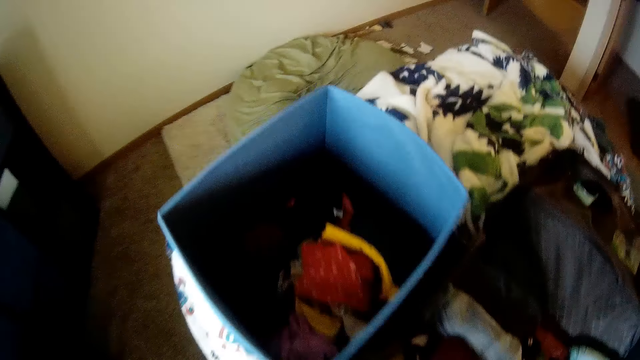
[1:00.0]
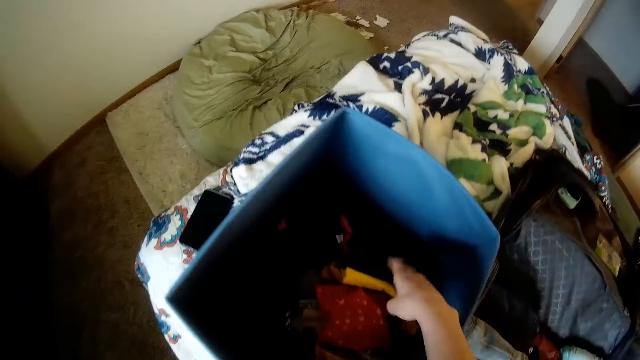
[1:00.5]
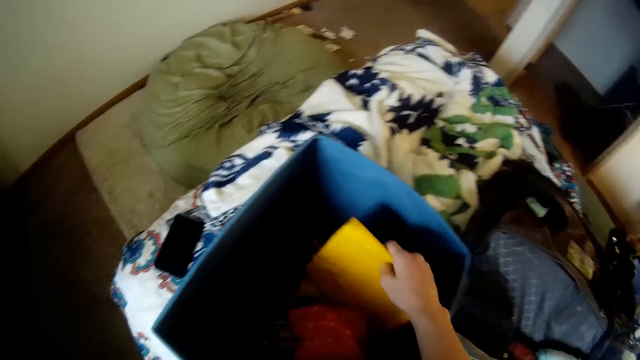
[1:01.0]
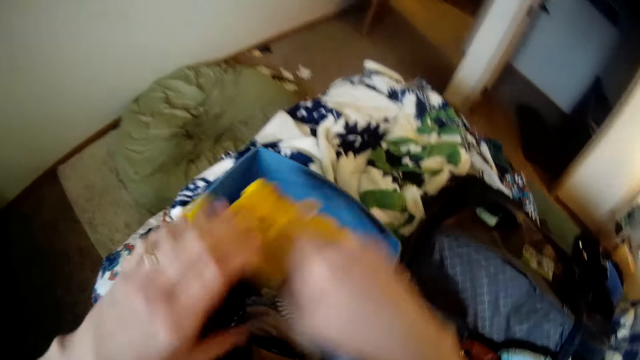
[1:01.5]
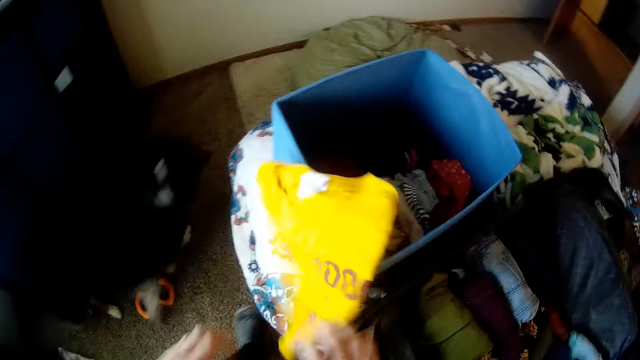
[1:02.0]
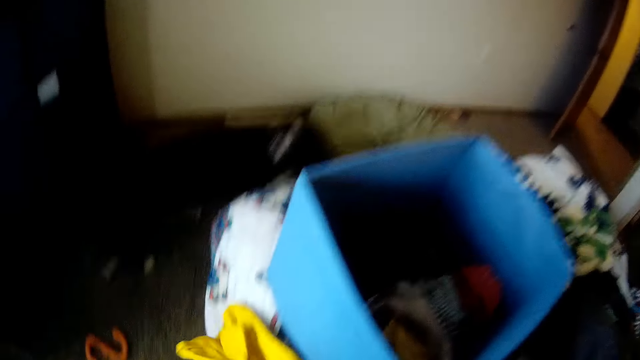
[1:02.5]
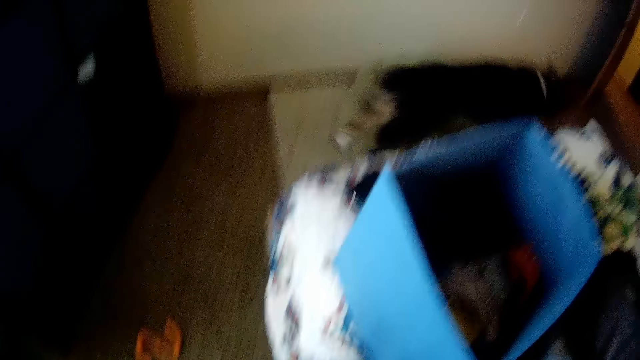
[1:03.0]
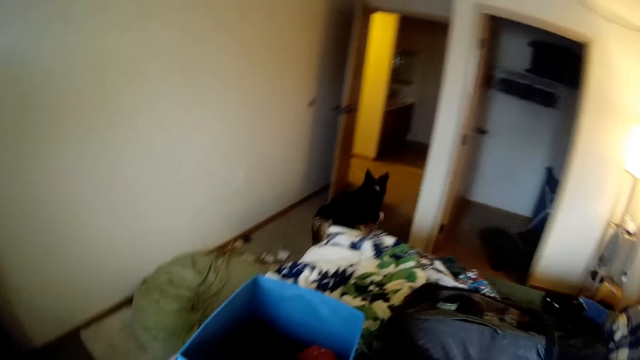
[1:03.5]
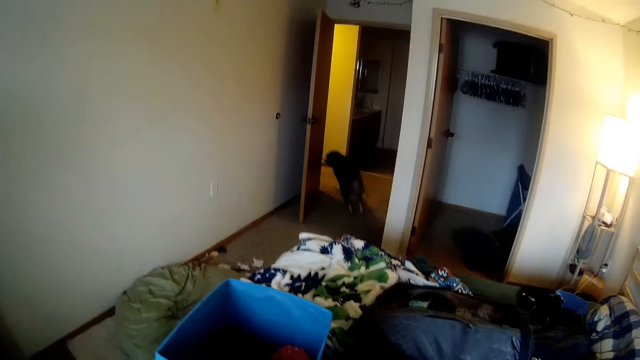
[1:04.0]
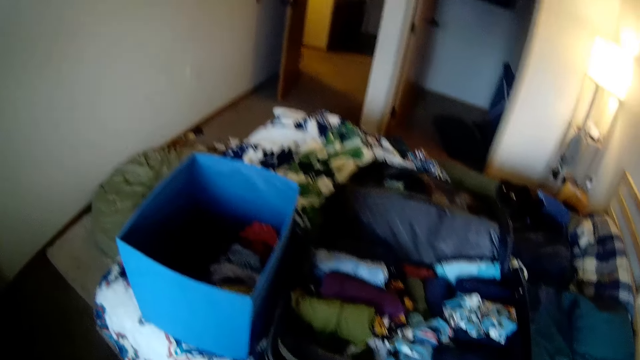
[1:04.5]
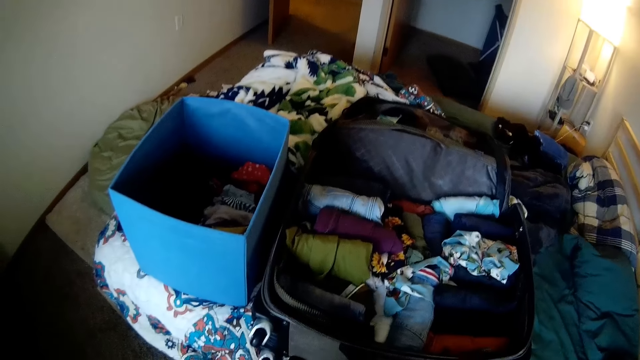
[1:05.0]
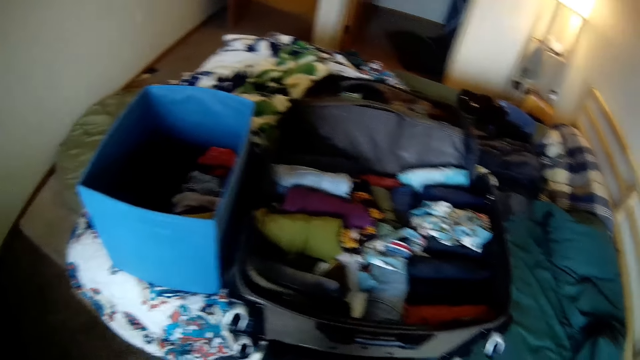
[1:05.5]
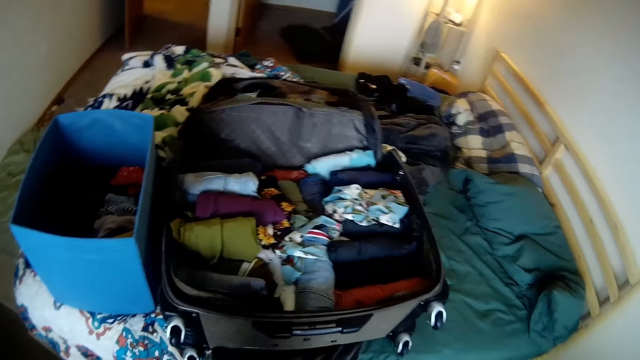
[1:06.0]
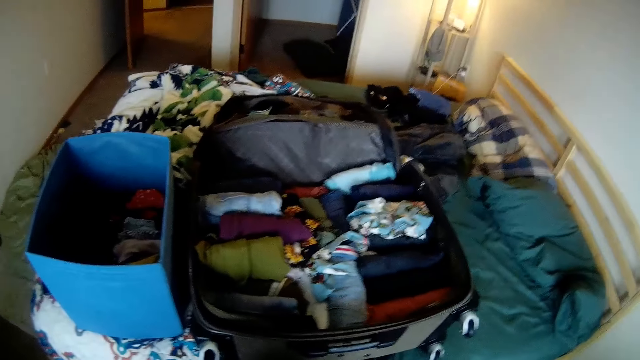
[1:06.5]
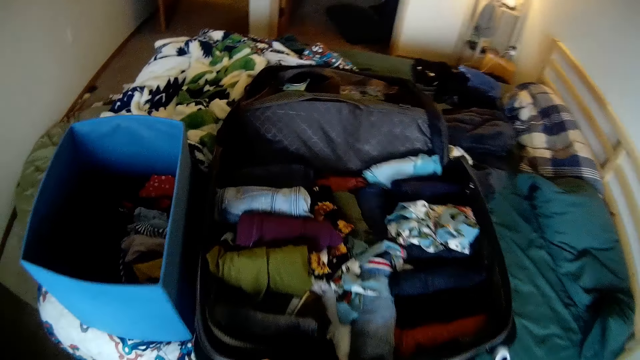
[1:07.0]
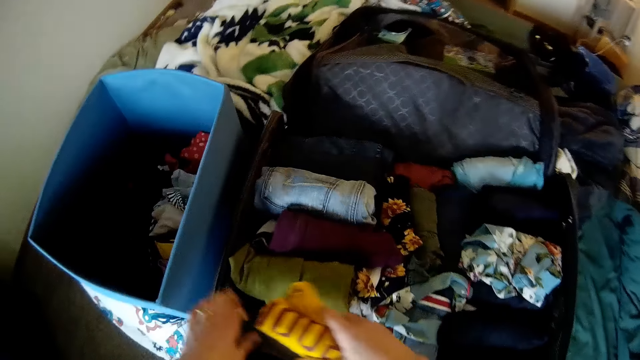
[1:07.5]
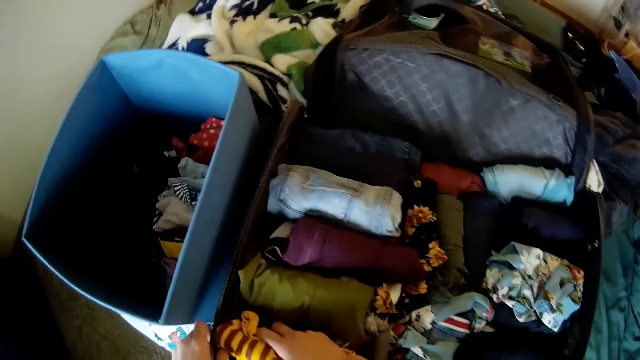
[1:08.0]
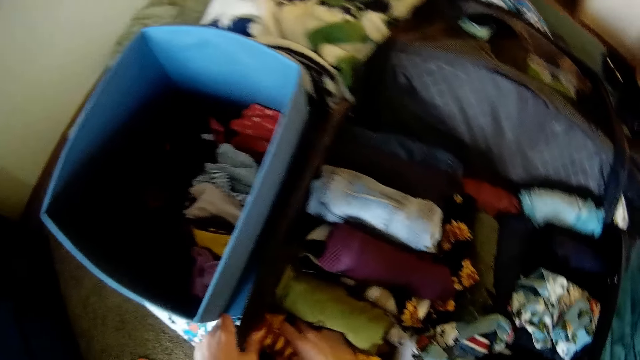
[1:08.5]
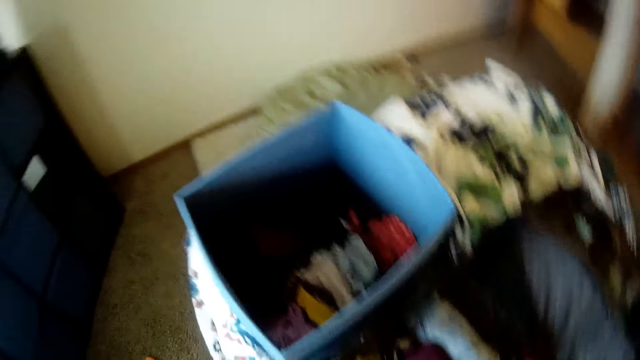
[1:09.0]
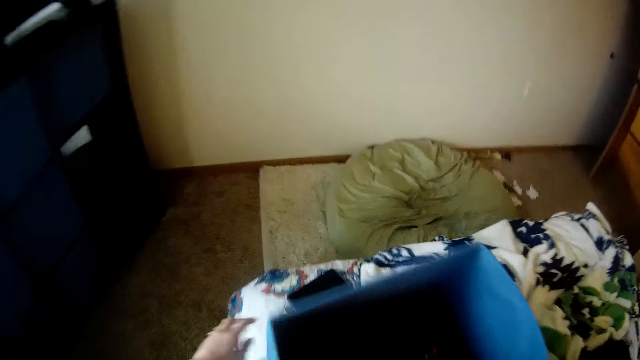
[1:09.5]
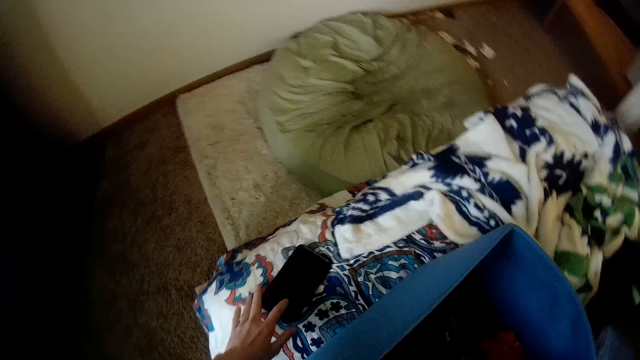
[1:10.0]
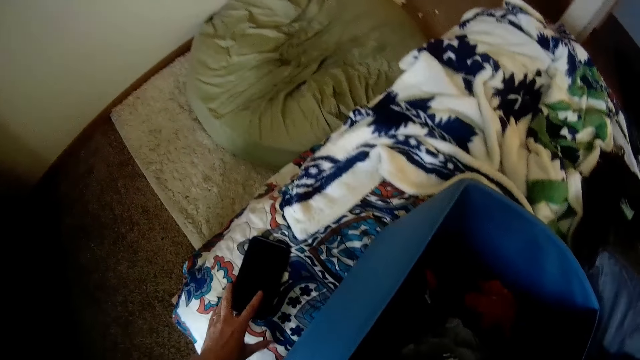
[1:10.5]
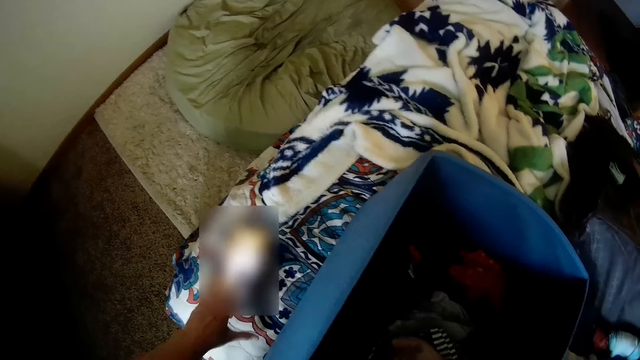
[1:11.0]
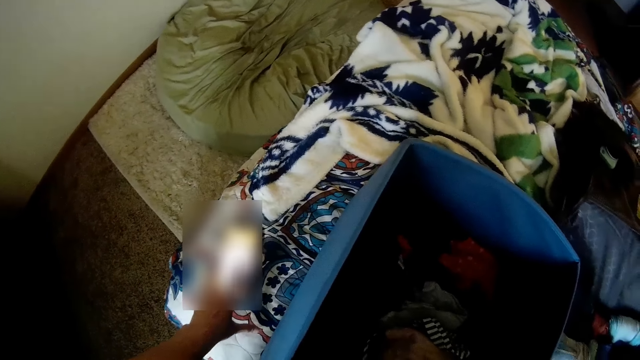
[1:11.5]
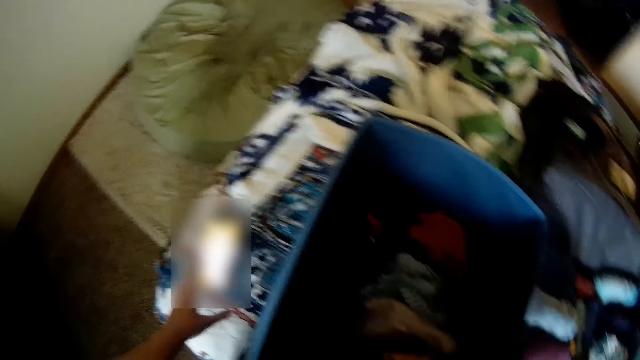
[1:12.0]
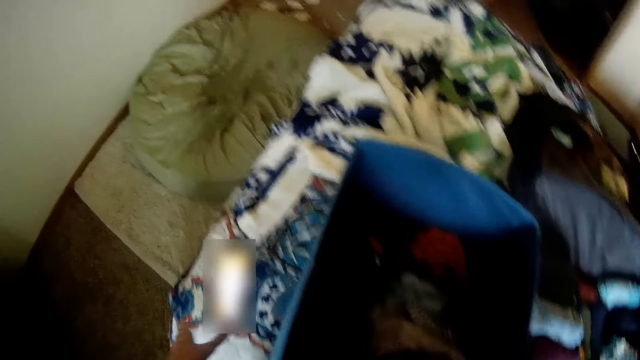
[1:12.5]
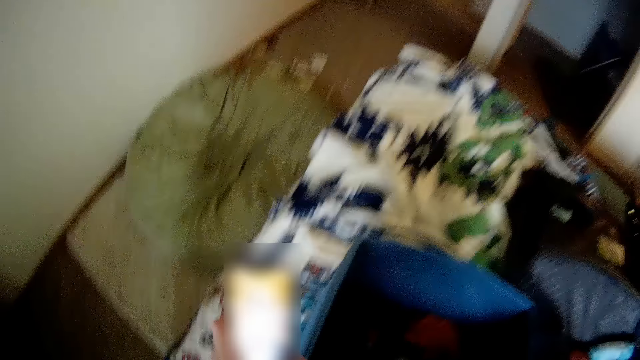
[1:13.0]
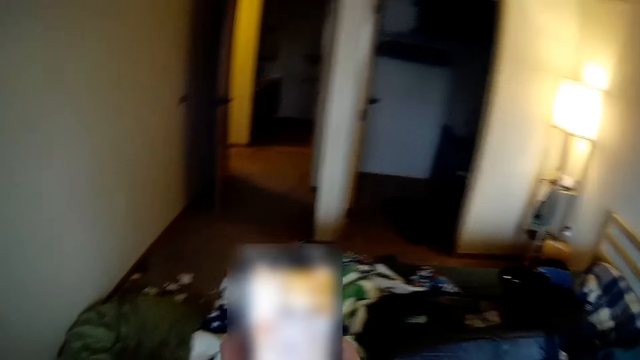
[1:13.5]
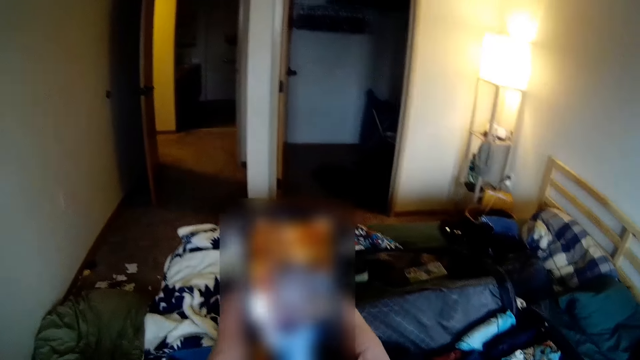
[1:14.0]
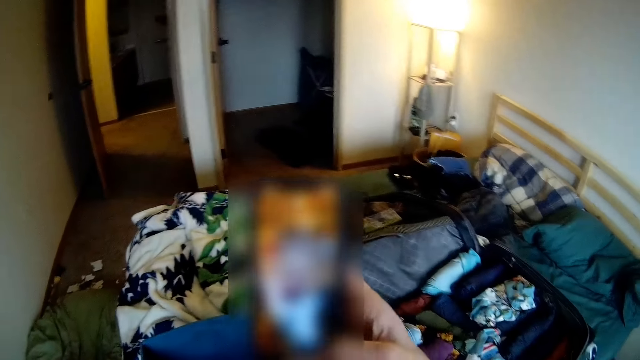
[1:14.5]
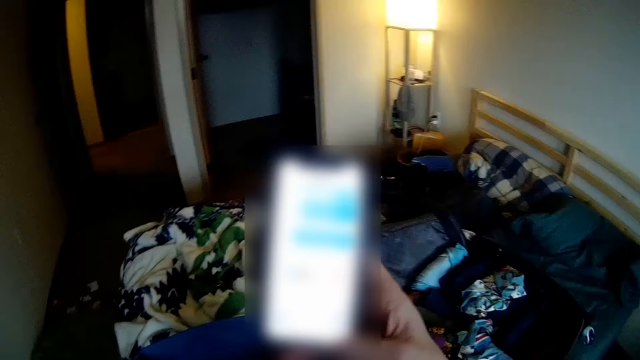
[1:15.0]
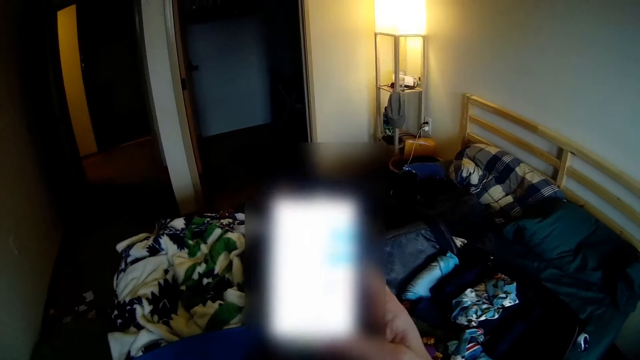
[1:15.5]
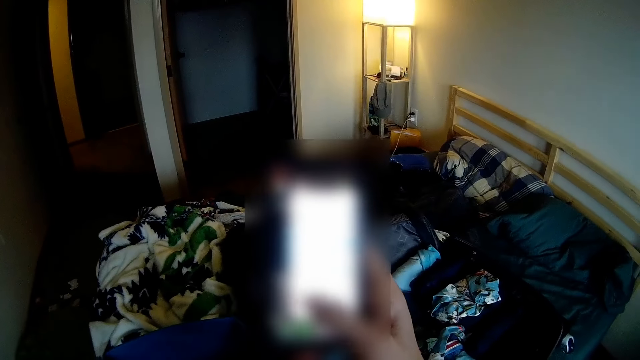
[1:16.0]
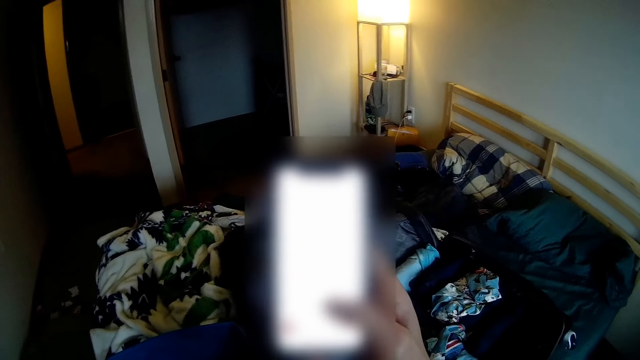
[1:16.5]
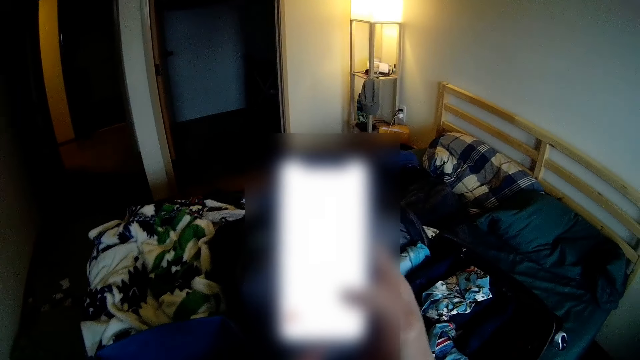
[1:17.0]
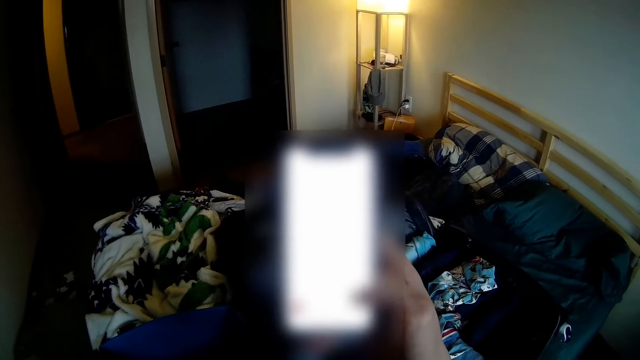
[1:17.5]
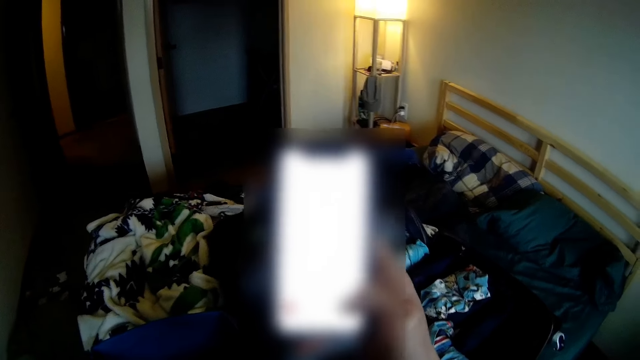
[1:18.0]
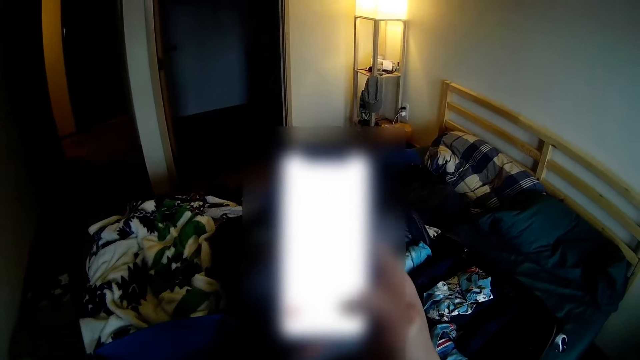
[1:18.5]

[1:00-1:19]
The camera wearer picks a piece of clothing from the laundry container with her right hand. She folds the piece of clothing with both hands. She drops the cloth on the floor. The dog runs out of the bedroom. The camera wearer picks up the cloth on the floor. She rolls the cloth. She drops the piece of clothing into the luggage with her right hand. She holds the edge of the luggage with her left hand. She operates the phone on the bed with her left hand. She picks the phone from the bed with her left hand. She operates the phone with both hands.

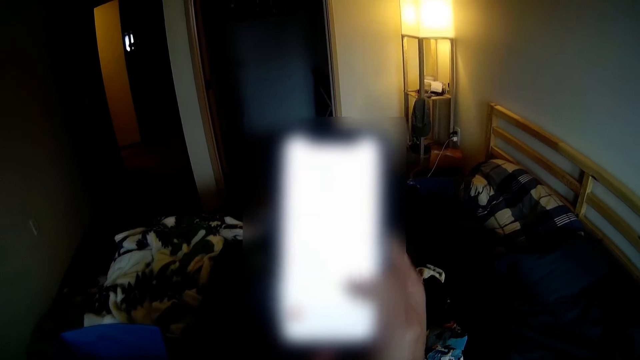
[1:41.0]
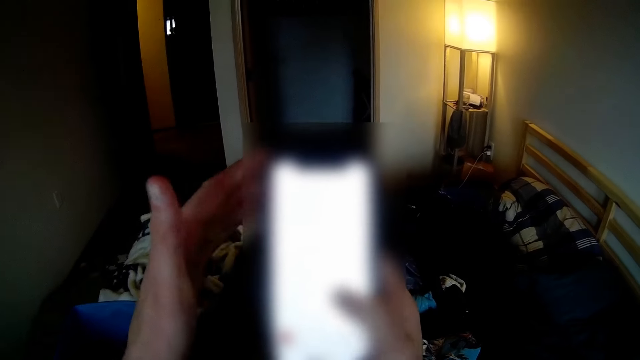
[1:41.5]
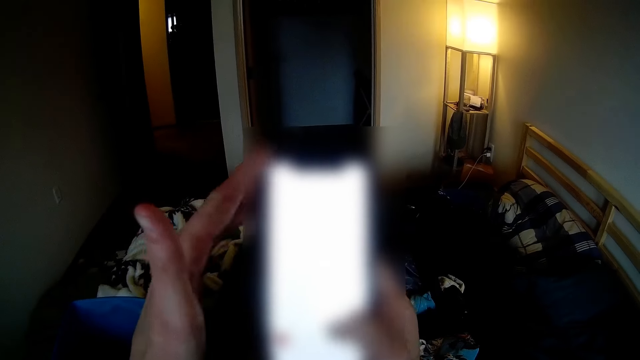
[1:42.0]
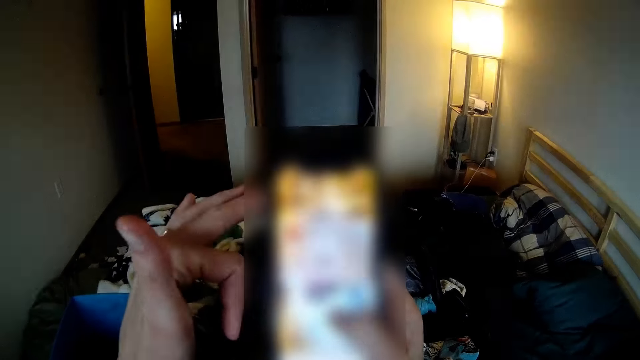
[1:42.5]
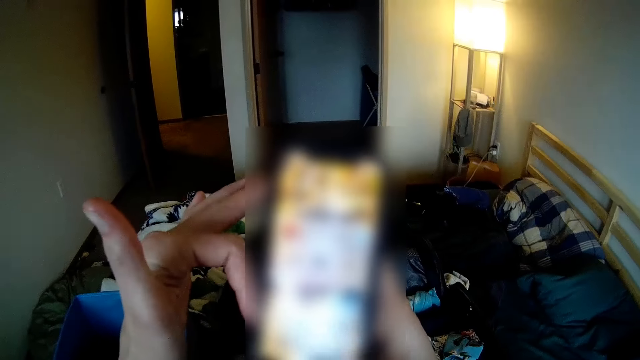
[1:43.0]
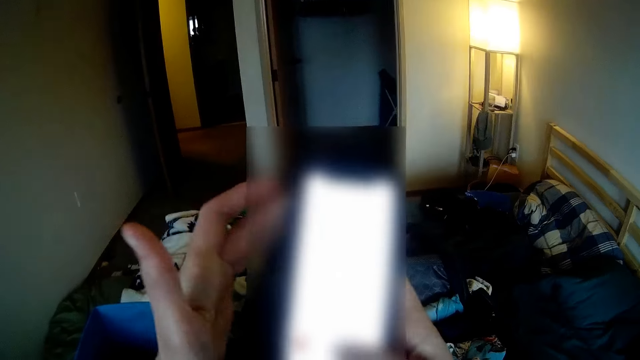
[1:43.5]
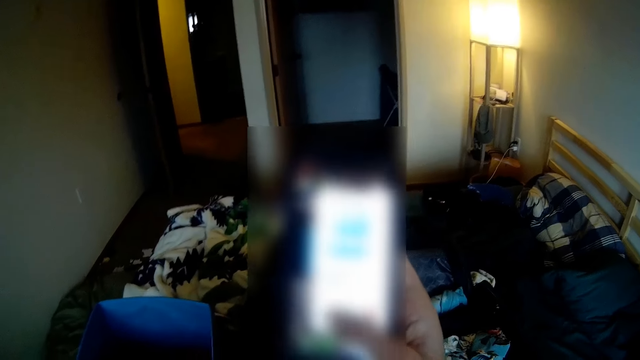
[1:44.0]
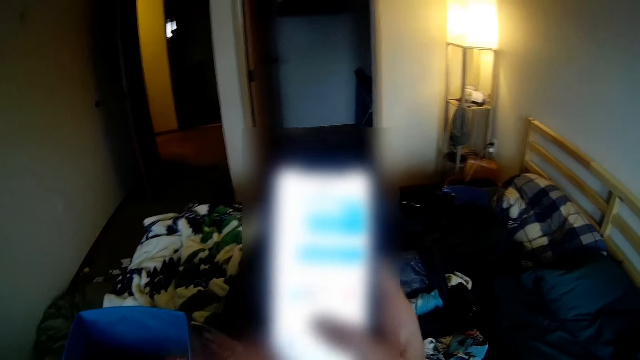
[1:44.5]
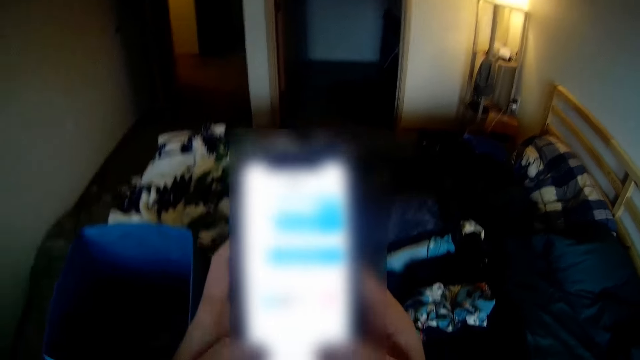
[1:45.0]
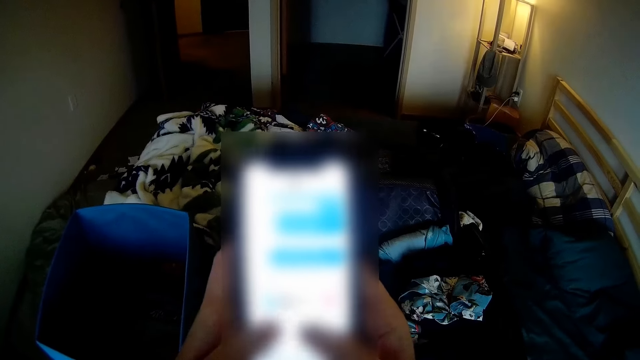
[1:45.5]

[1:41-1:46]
The camera wearer scrolls a phone. They dial the phone.
